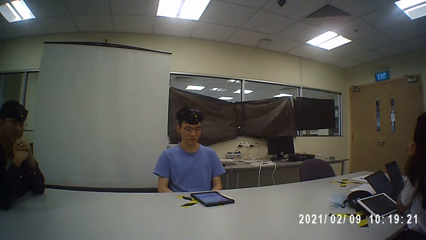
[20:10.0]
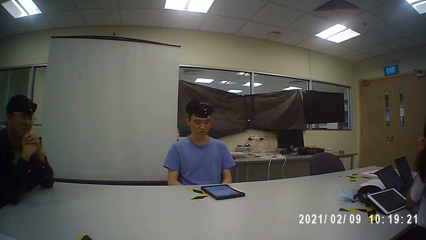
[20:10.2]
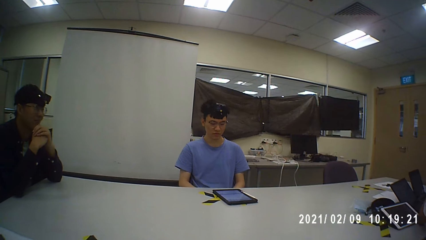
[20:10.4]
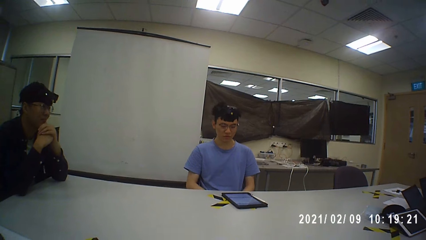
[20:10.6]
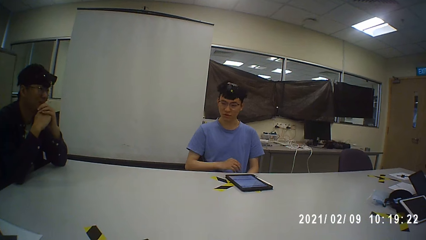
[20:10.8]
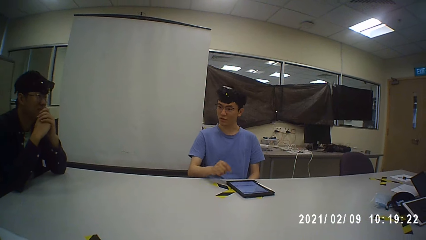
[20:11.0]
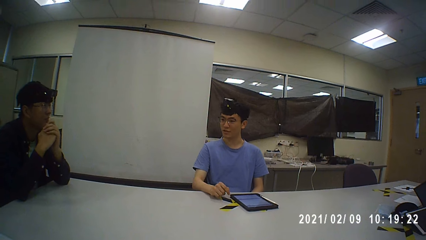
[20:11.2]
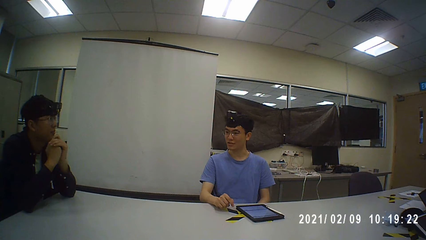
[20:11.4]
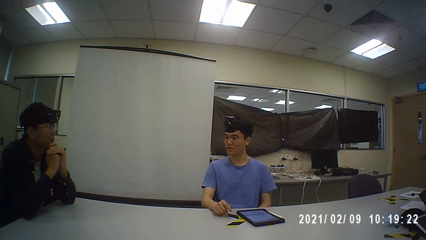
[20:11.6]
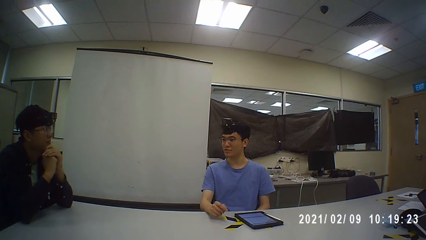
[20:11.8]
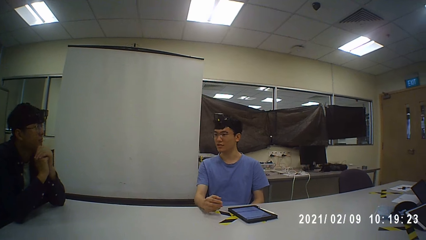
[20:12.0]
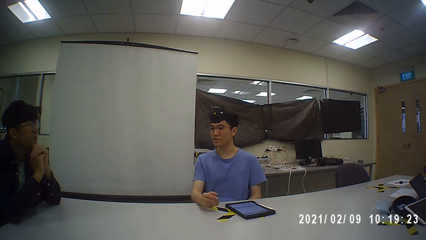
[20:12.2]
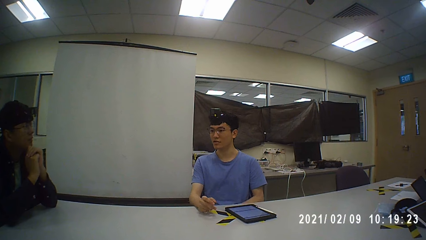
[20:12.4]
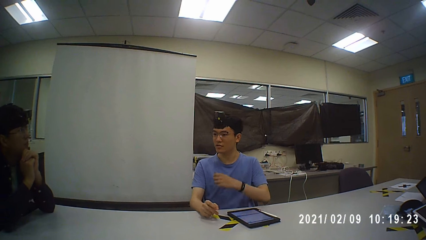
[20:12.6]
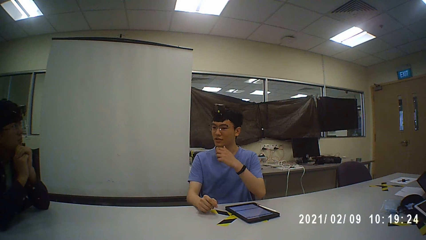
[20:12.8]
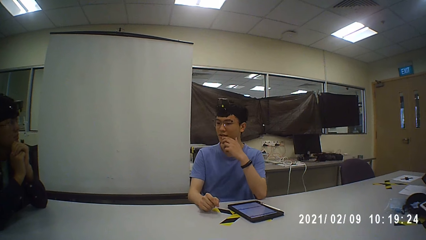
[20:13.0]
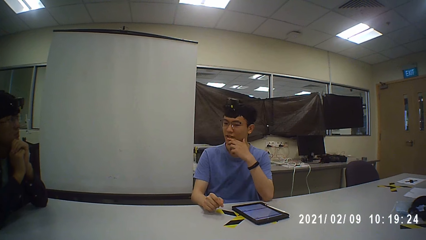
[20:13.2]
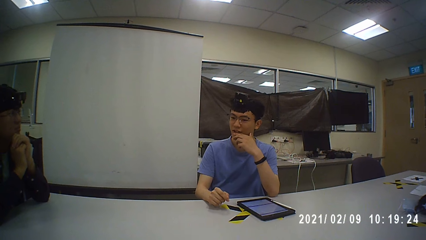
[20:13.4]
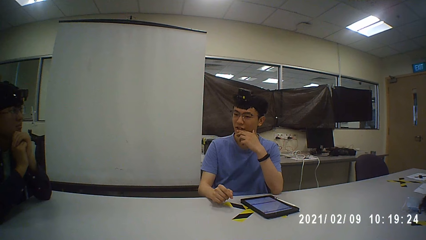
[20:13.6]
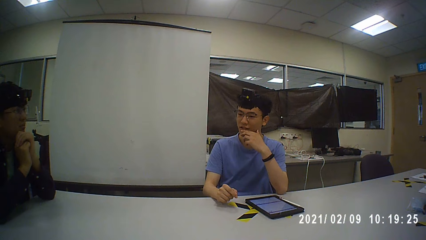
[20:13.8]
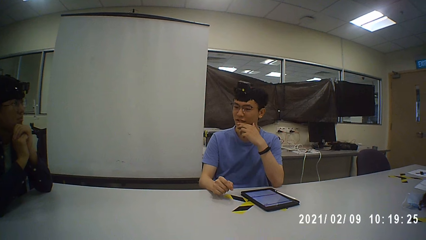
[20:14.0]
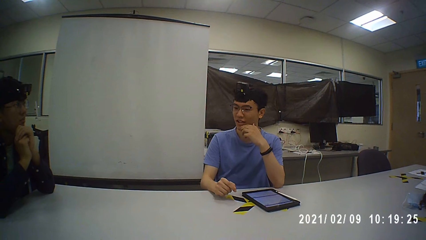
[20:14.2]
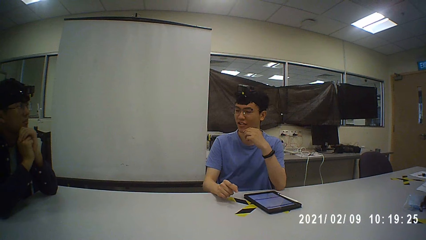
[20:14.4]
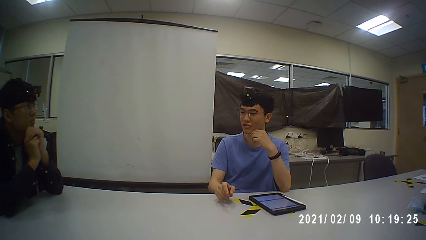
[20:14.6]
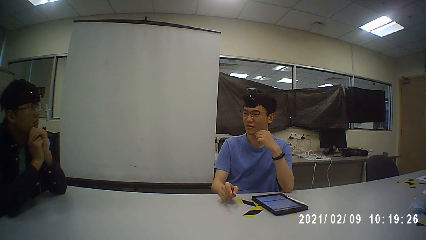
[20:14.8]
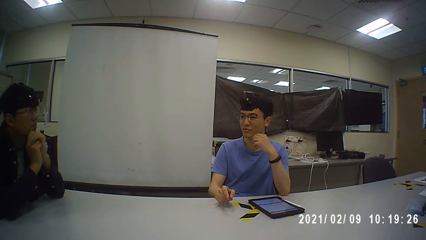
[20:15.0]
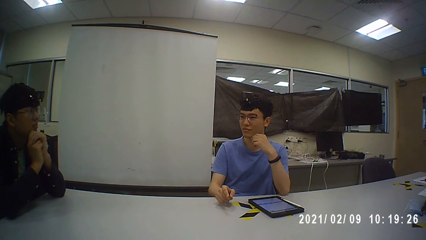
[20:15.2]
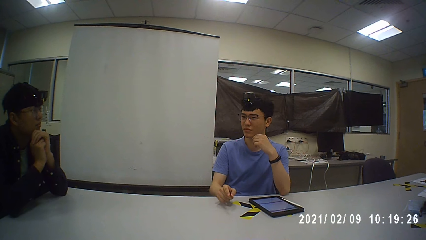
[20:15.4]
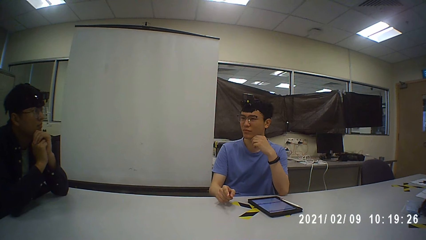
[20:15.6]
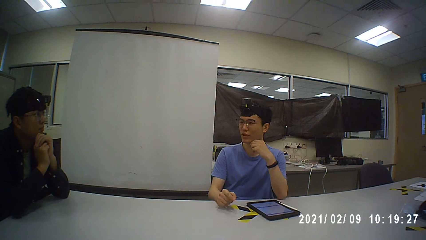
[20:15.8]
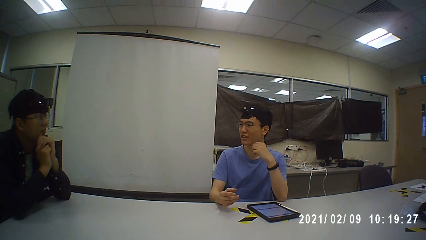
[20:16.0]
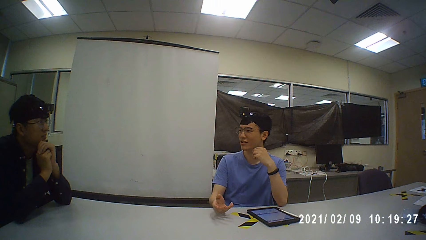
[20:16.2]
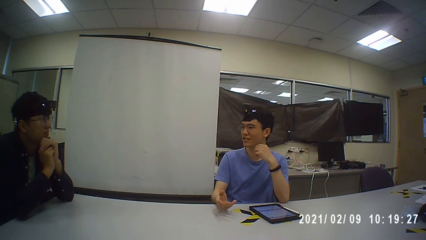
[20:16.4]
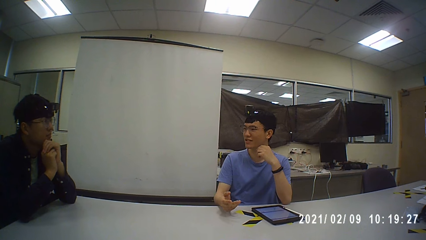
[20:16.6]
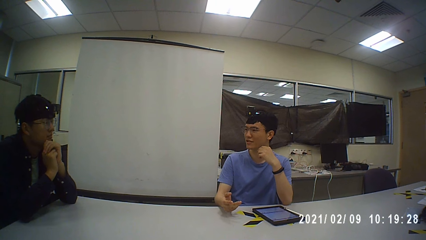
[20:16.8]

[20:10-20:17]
A man talks with another man. The camera wearer rotates the camera.

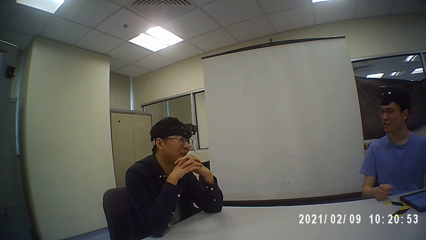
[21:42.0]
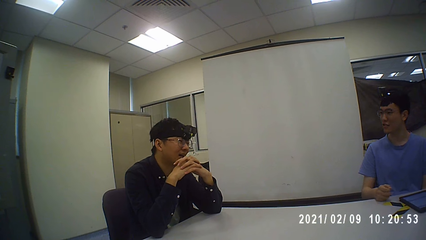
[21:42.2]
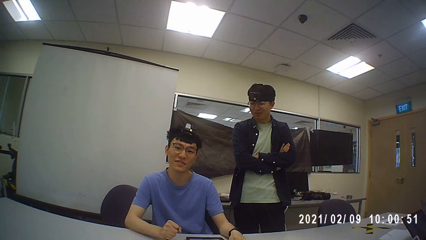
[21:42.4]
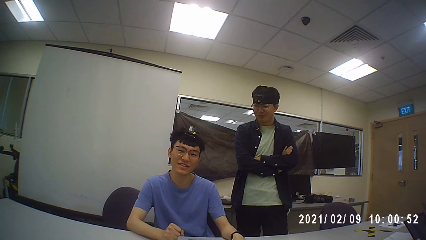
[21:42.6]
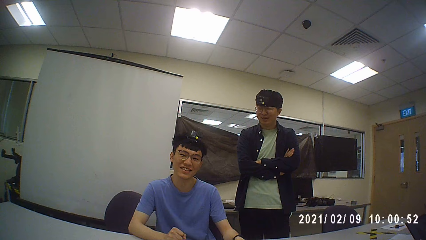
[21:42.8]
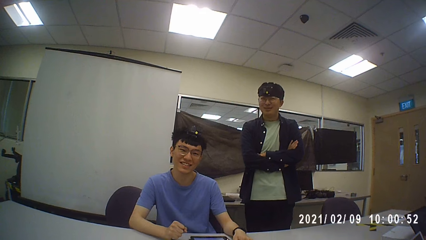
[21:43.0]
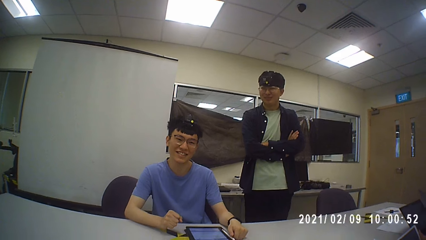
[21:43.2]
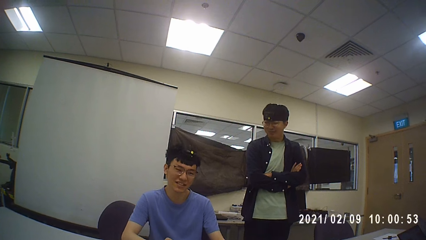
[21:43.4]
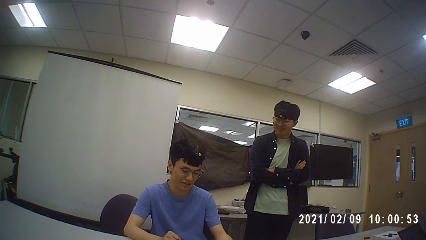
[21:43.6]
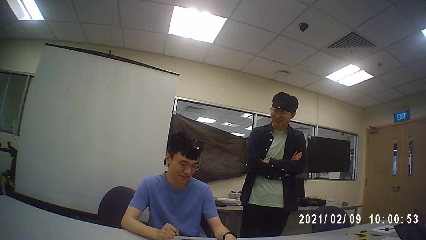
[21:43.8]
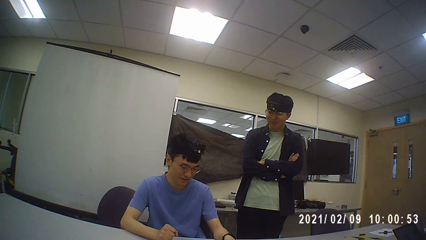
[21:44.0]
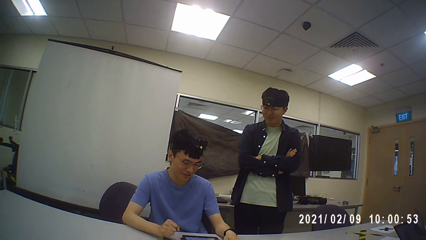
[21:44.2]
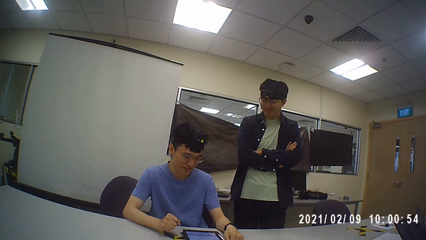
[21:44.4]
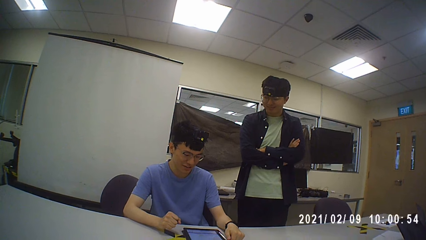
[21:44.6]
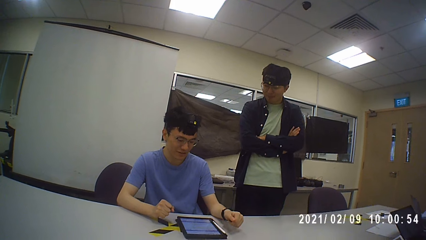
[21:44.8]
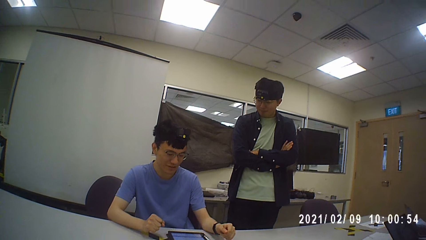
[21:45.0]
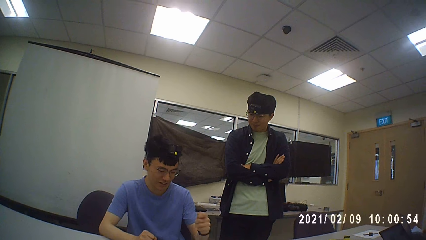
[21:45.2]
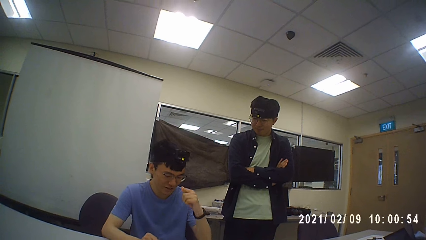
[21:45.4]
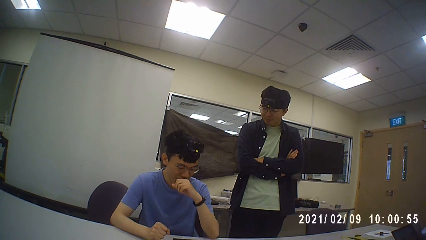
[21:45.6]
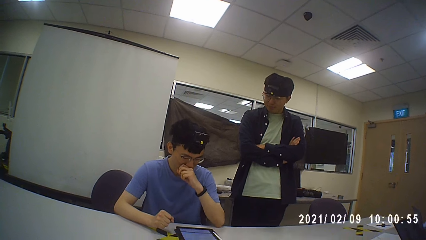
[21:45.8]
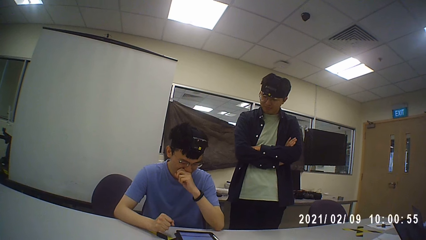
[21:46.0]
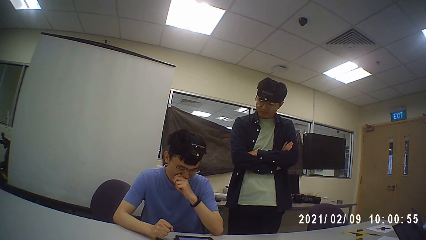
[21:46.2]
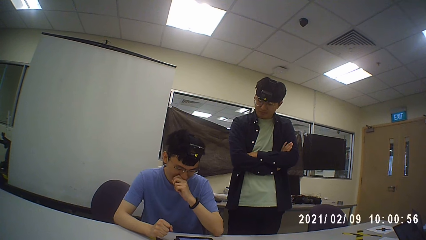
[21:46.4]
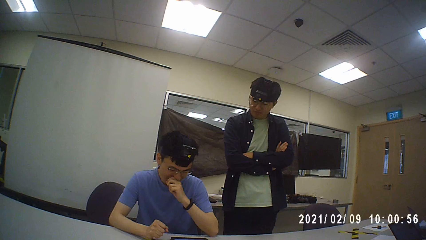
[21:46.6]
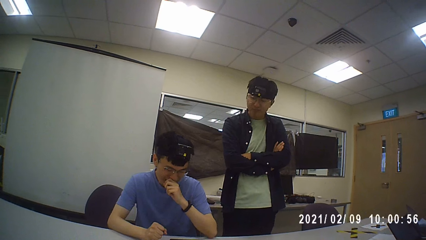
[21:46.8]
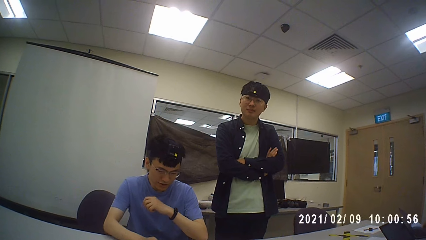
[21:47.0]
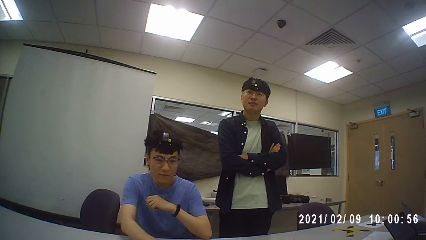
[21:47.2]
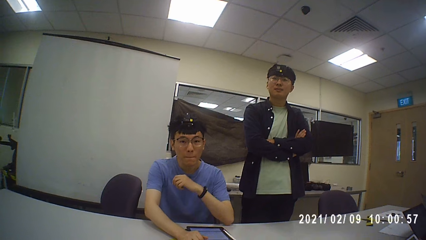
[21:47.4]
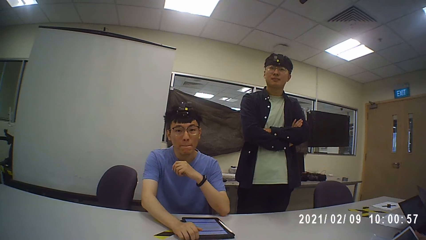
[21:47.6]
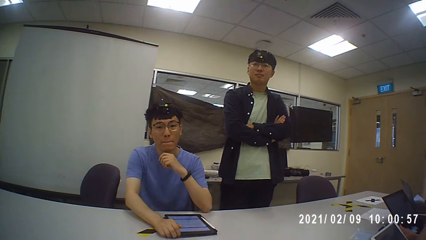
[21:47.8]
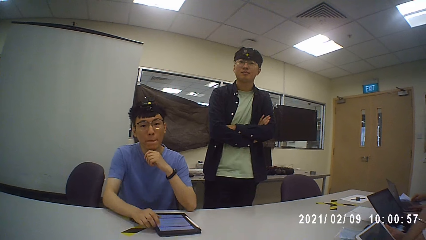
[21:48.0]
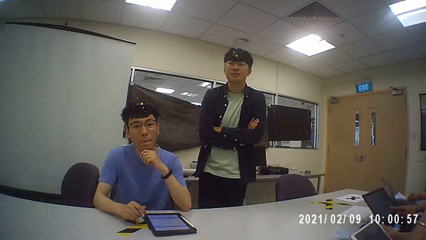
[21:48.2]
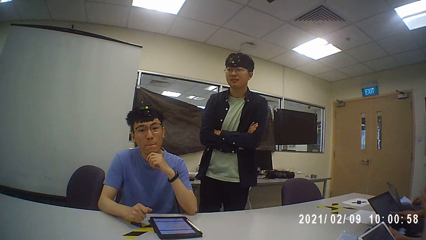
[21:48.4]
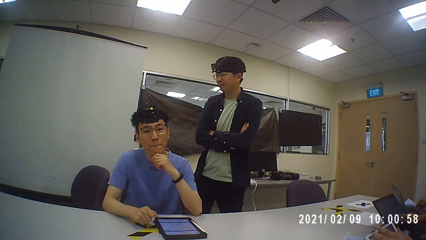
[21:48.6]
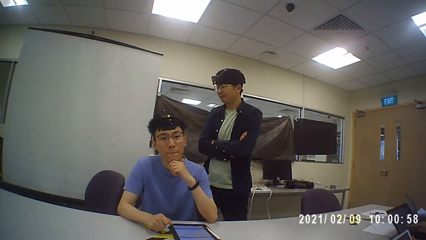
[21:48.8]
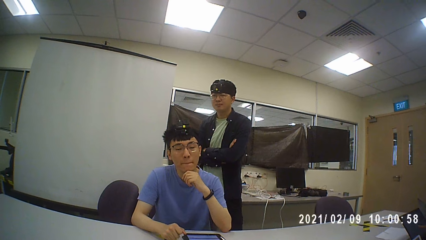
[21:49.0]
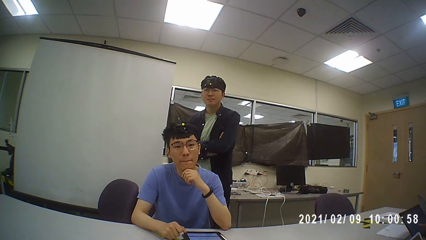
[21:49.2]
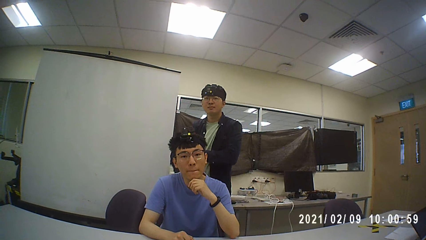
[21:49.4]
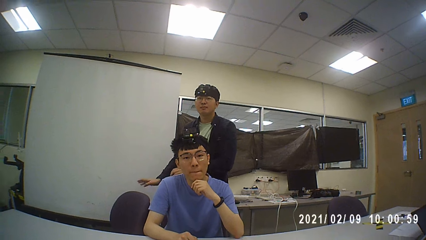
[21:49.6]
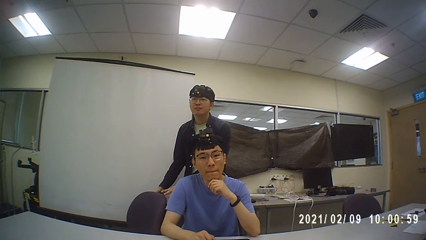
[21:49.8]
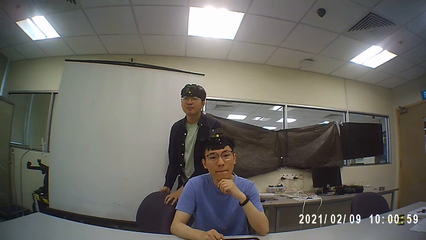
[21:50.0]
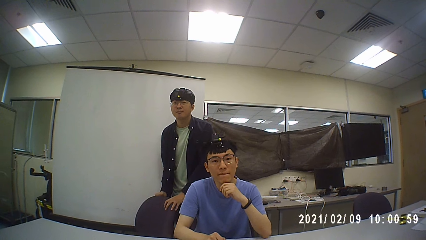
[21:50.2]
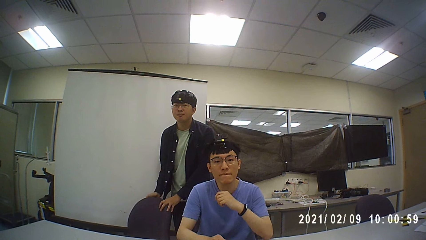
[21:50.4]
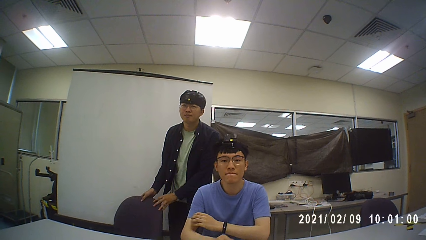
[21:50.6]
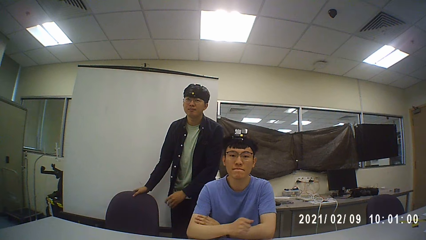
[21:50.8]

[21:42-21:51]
A man stands up. The man talks with the camera wearer. The camera wearer rotates the camera. The man walks and sits down. The camera wearer talks with the man.
